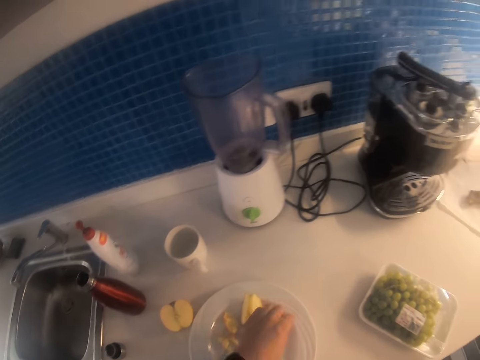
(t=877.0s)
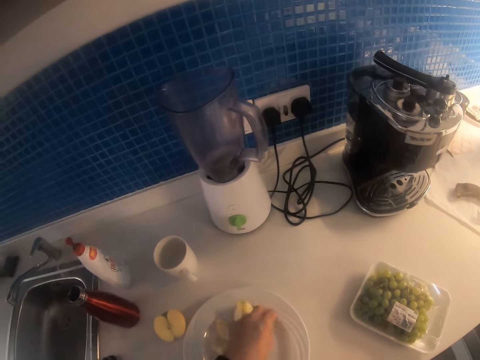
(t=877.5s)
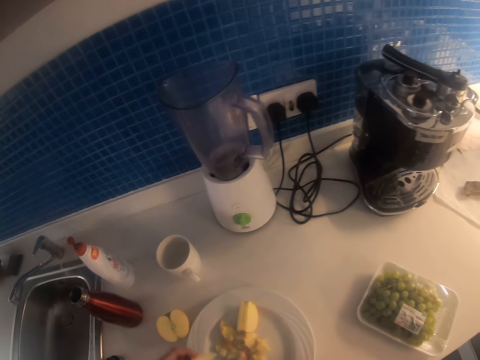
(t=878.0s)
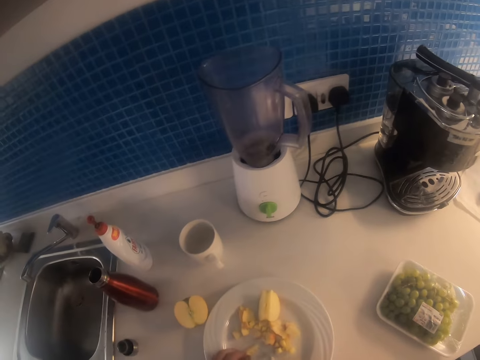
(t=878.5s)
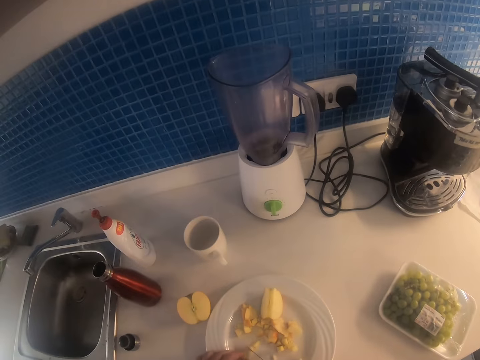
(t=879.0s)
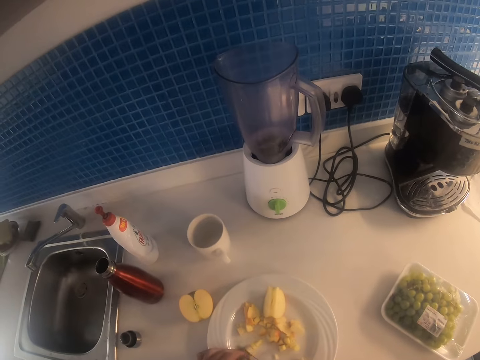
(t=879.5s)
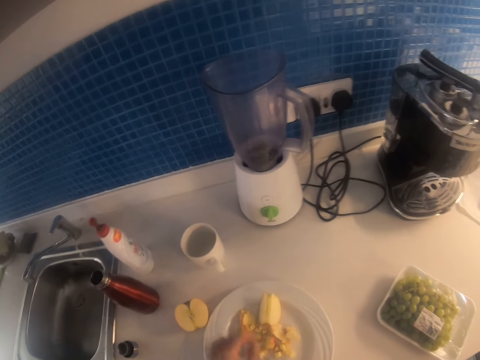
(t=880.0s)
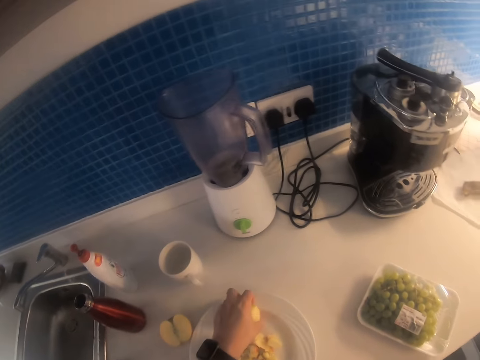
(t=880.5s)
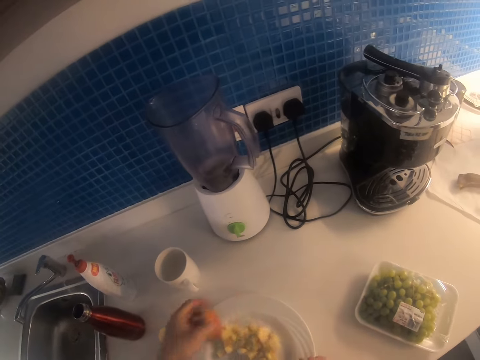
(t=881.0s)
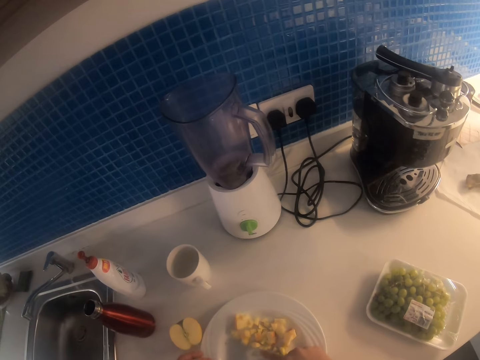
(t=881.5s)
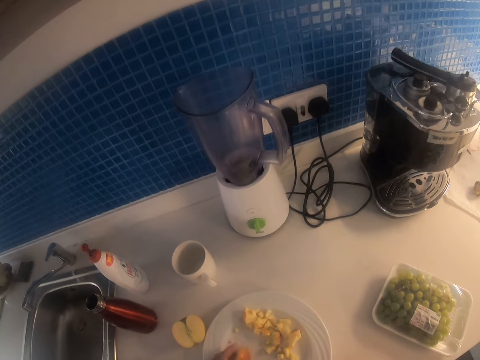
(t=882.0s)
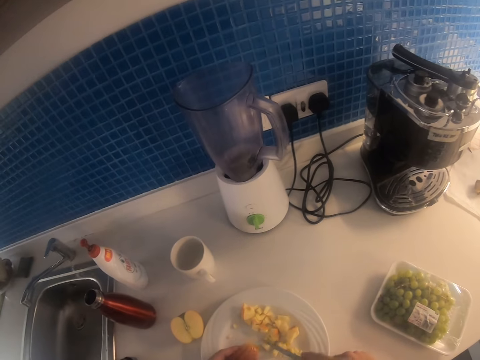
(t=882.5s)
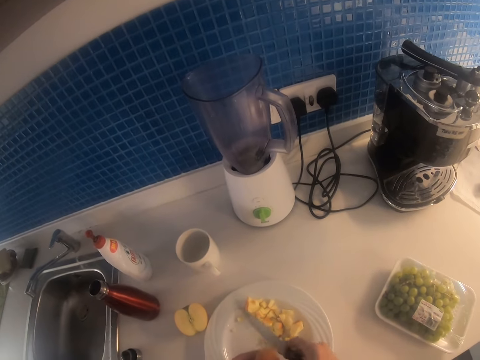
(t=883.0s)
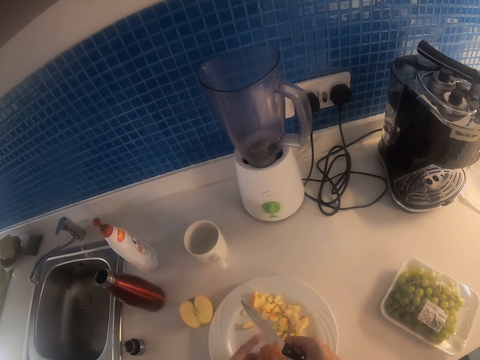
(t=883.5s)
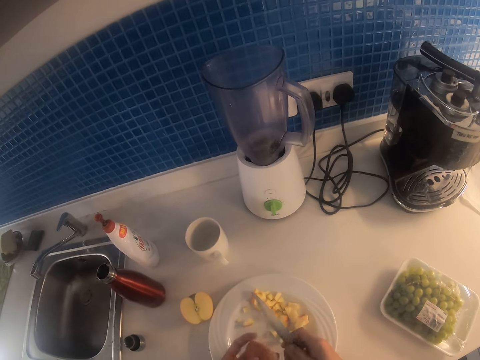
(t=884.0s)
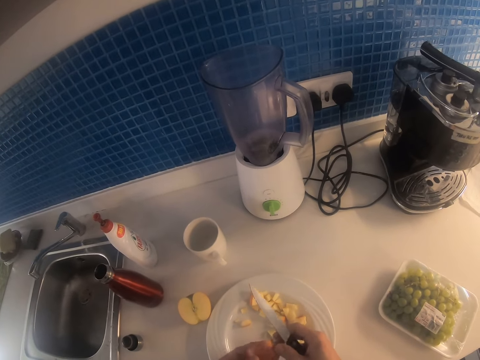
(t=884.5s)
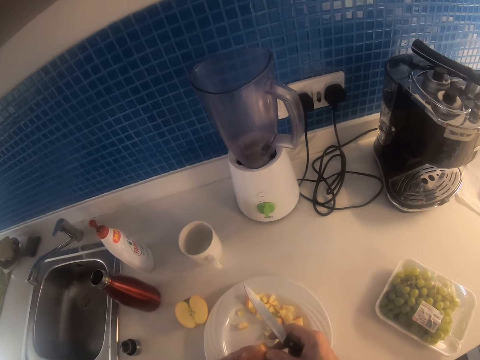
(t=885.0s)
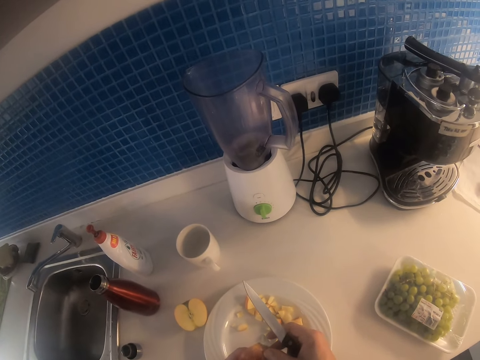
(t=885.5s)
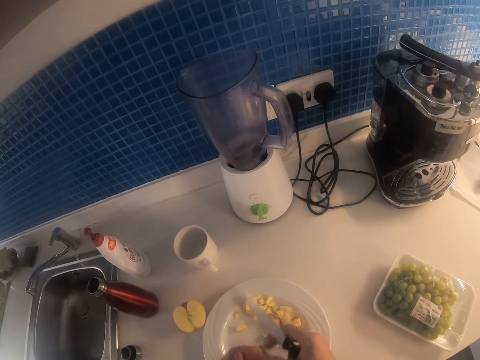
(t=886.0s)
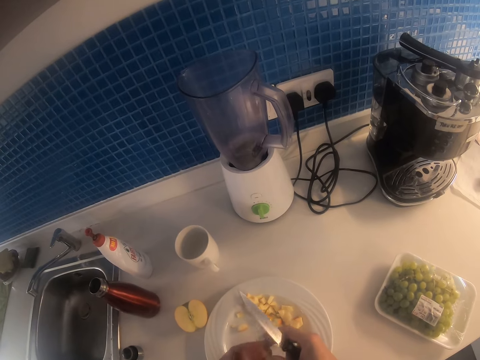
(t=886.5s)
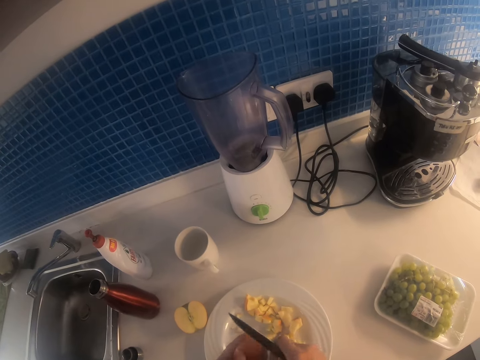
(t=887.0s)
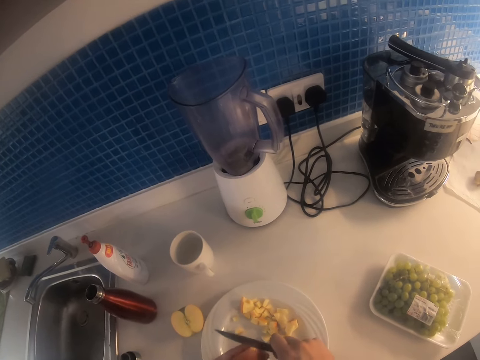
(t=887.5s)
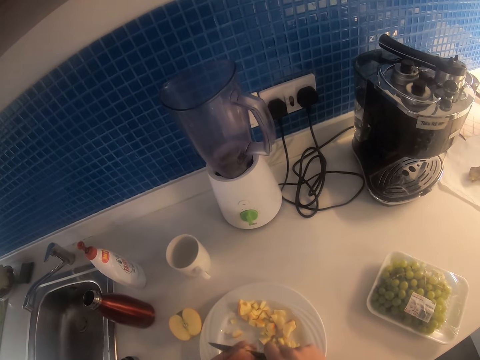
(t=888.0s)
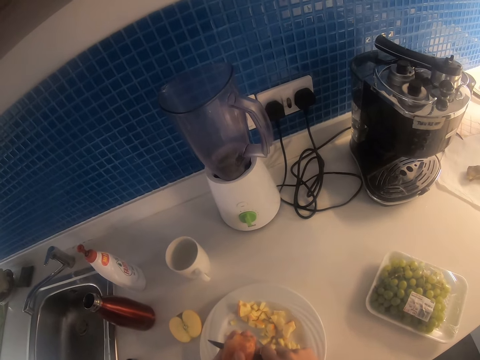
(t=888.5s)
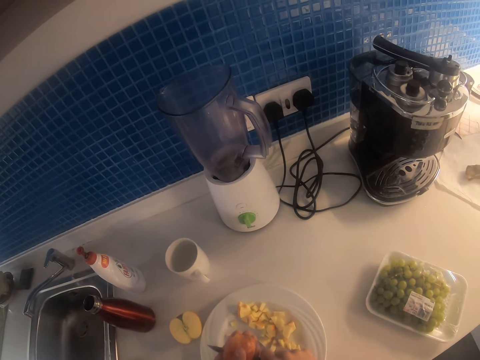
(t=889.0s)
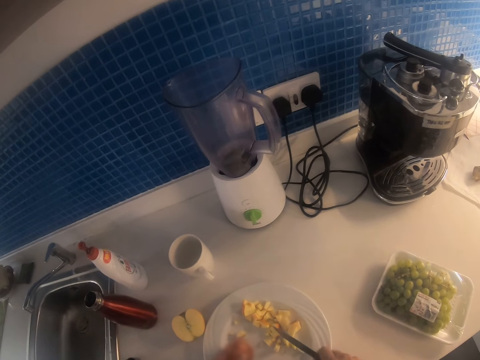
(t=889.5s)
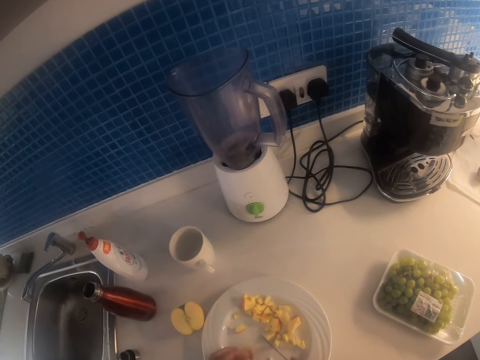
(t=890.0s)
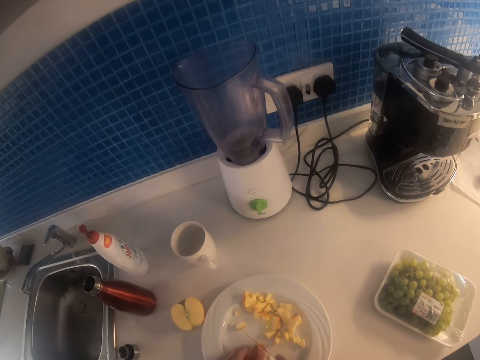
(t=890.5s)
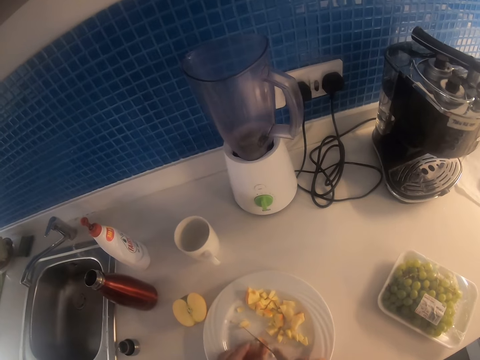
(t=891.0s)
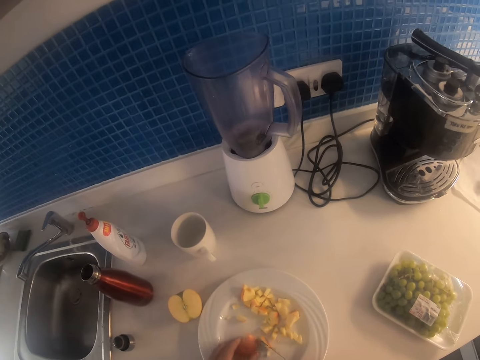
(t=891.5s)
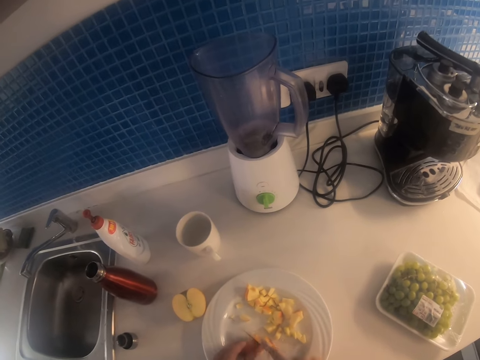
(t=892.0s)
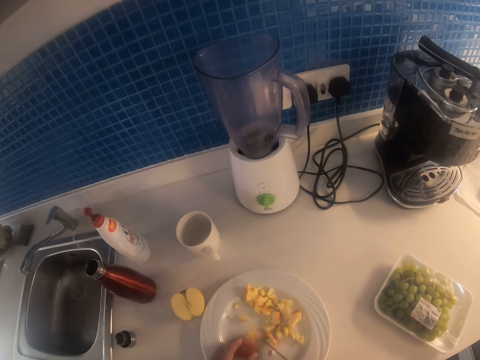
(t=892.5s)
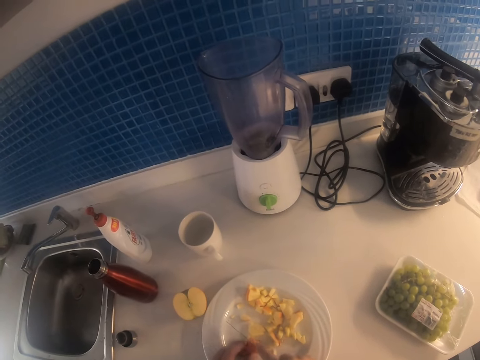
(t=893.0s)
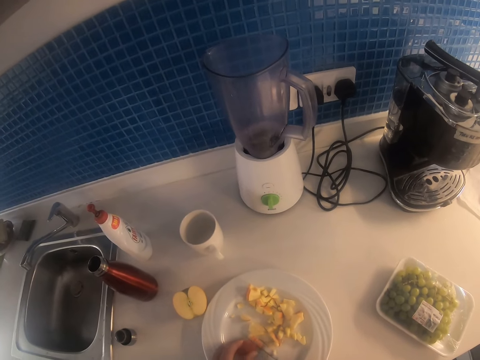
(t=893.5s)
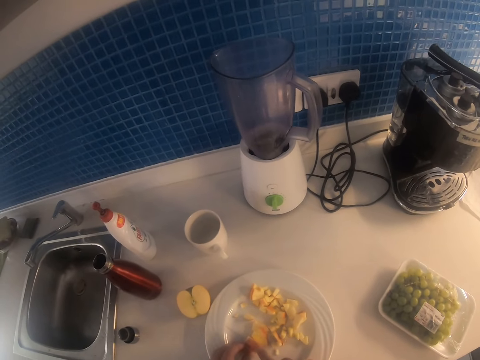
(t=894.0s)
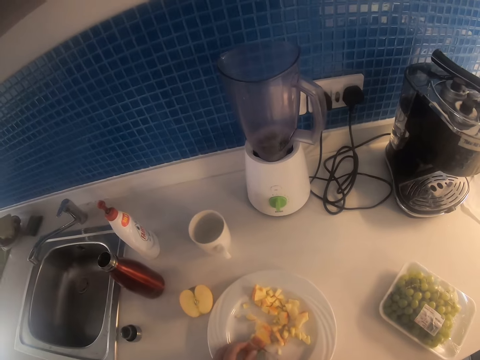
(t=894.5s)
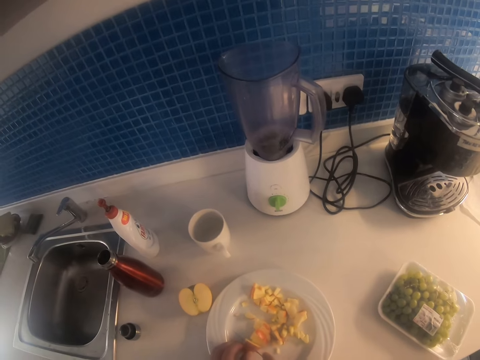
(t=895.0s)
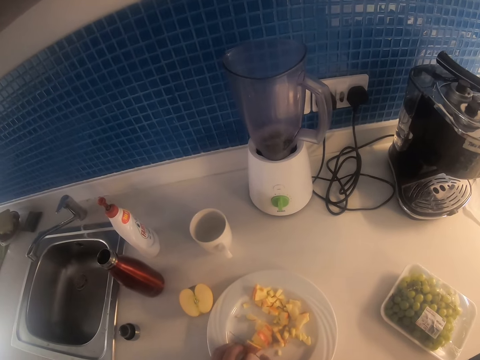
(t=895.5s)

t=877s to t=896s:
The camera wearer picks up the apple. They cut the apple with a knife. They pick up the apple and lift the apple. They cut the apple with a knife. They look at the apple. They cut the apple with a knife. They place the apple on the table. They cut the apple with a knife.

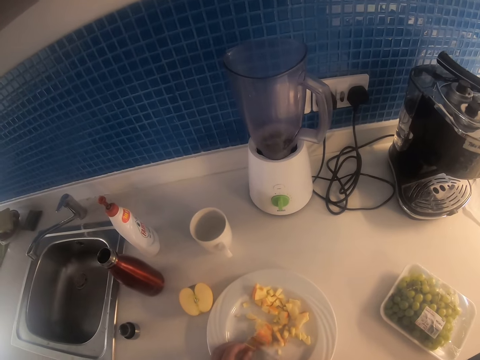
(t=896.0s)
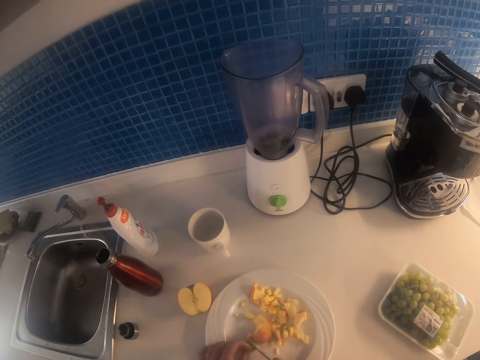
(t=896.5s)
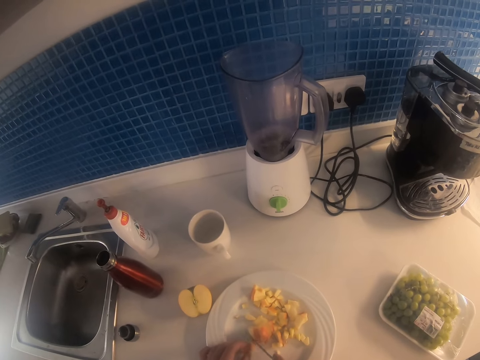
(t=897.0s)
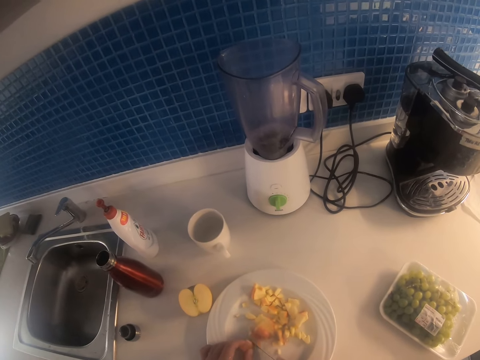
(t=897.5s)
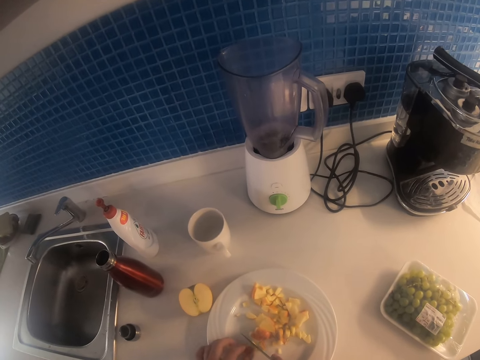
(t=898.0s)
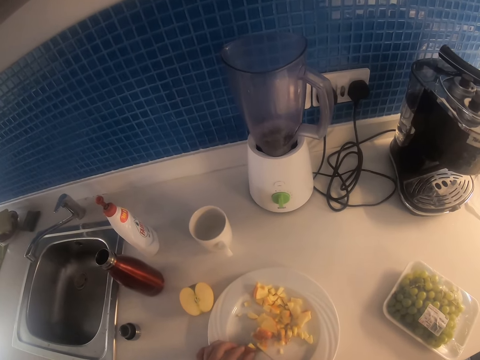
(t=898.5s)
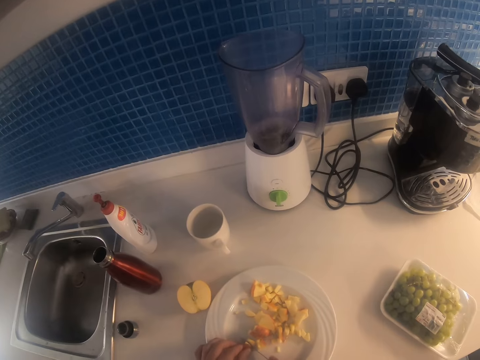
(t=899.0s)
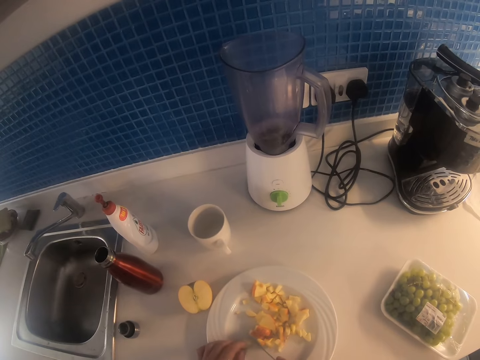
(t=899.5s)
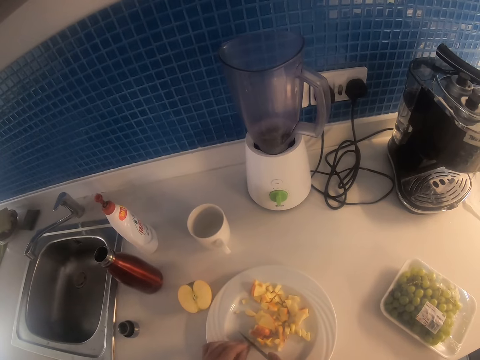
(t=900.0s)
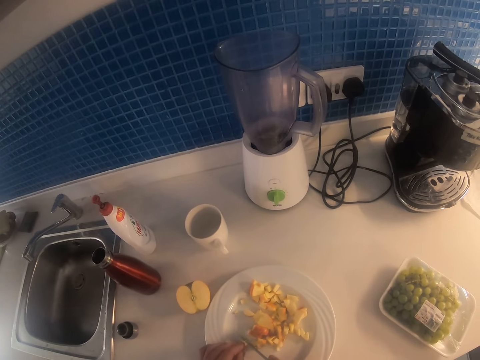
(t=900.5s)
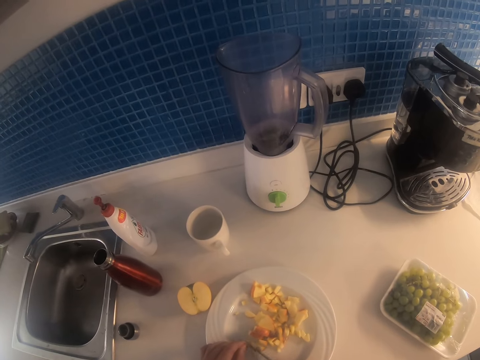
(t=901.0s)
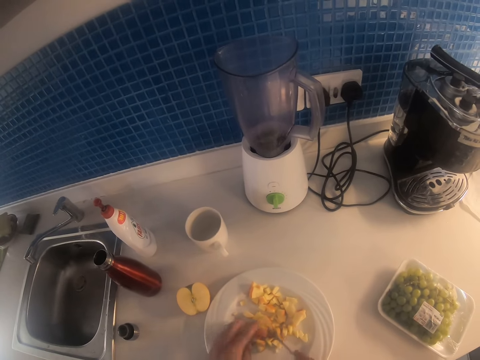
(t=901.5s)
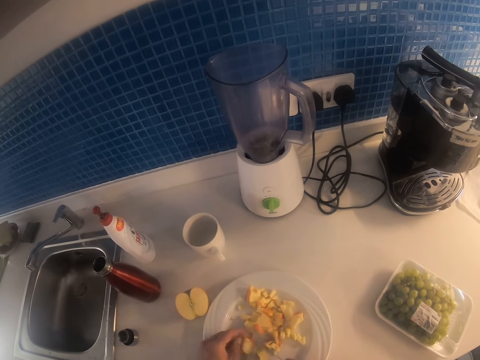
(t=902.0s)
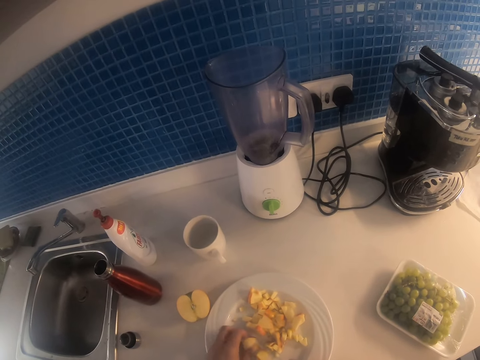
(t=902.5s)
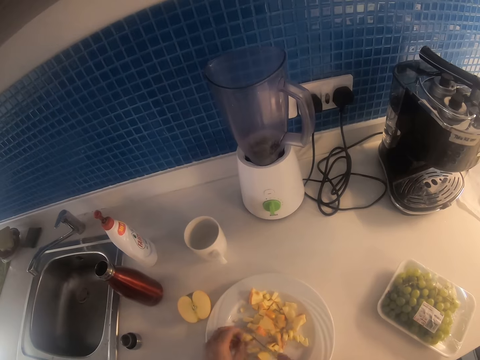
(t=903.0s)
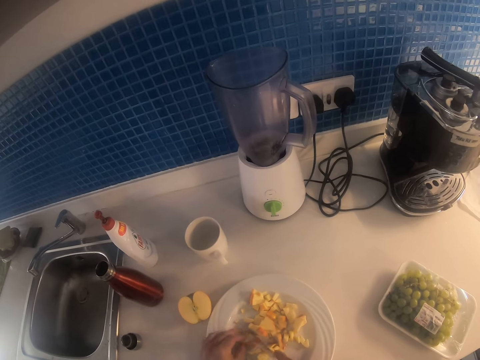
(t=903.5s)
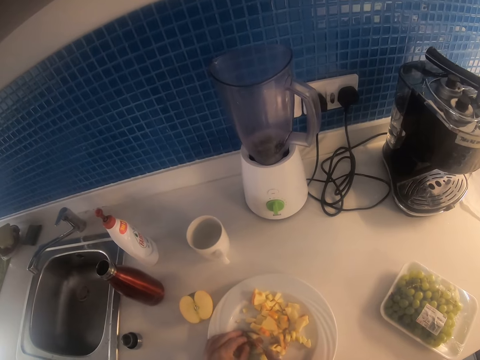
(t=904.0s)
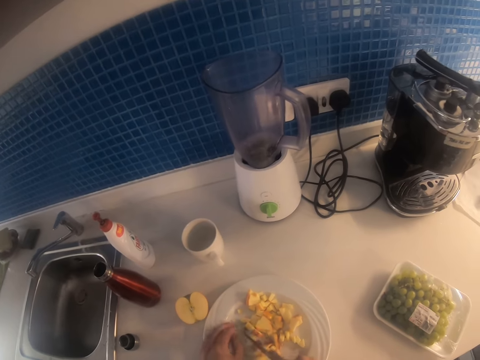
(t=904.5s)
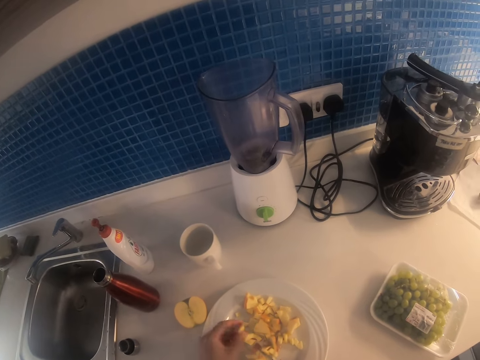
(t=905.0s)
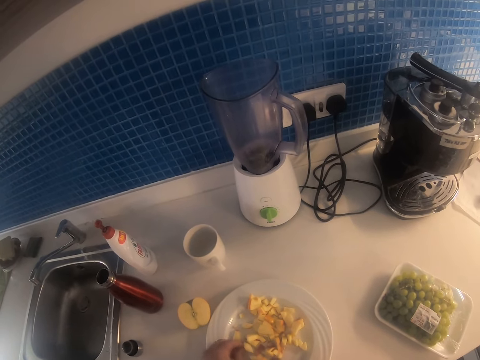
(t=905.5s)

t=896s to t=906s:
The camera wearer picks up the apple.
